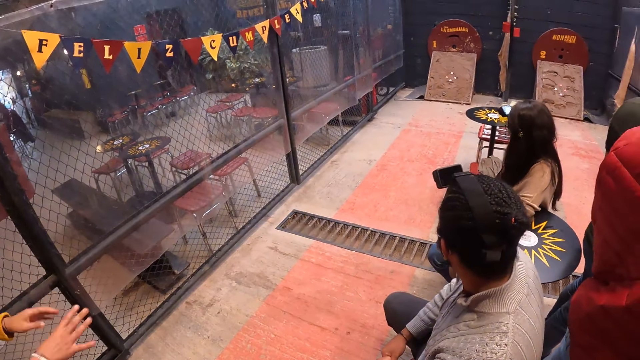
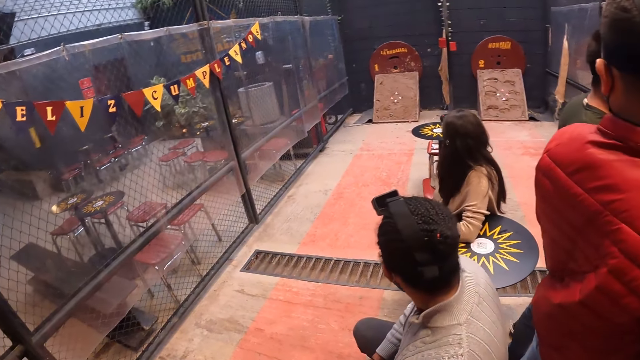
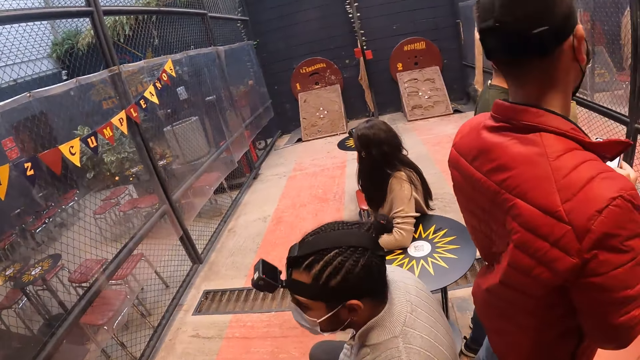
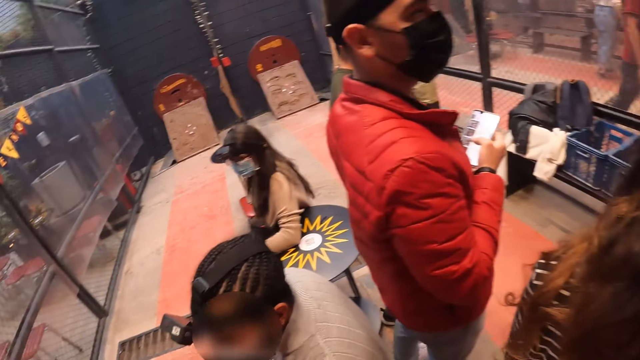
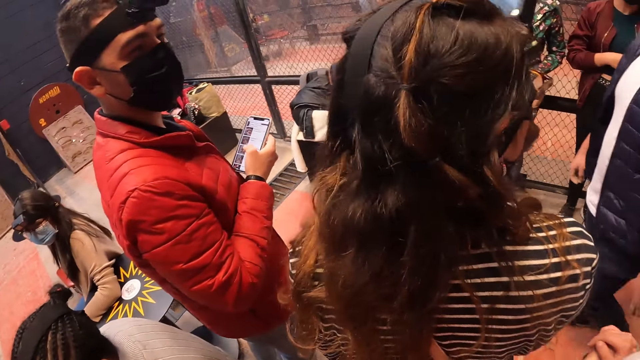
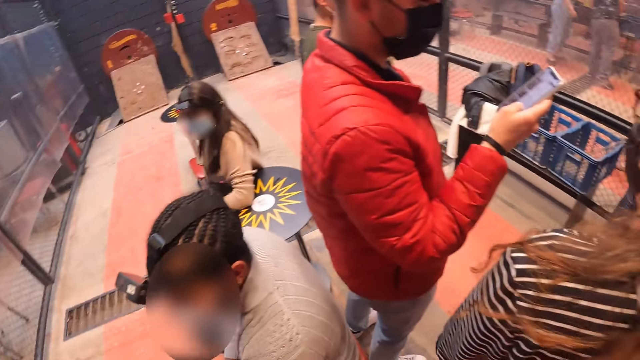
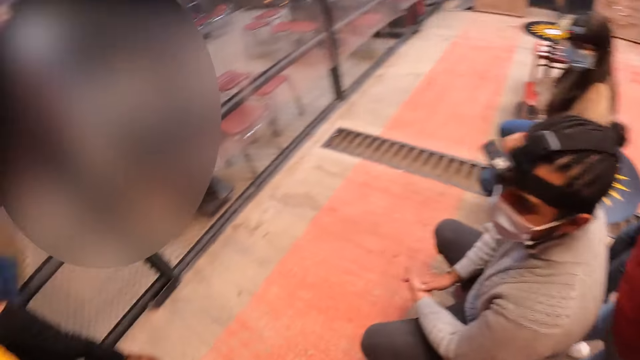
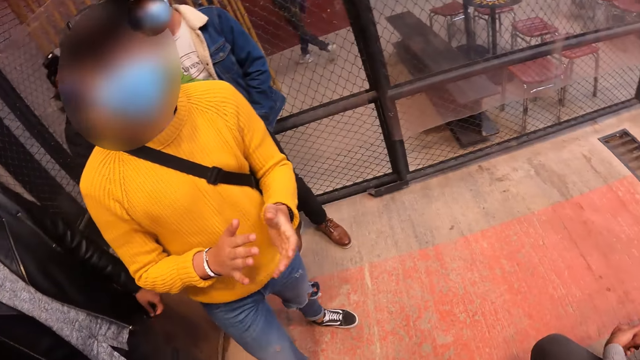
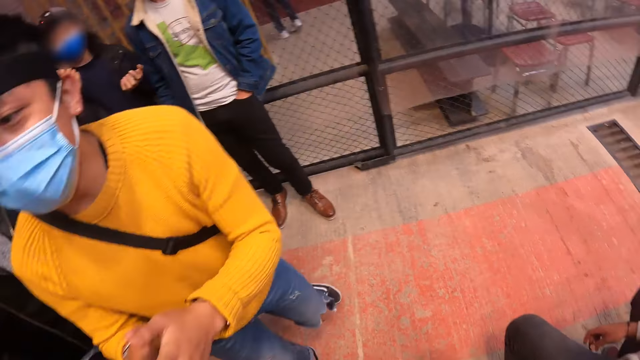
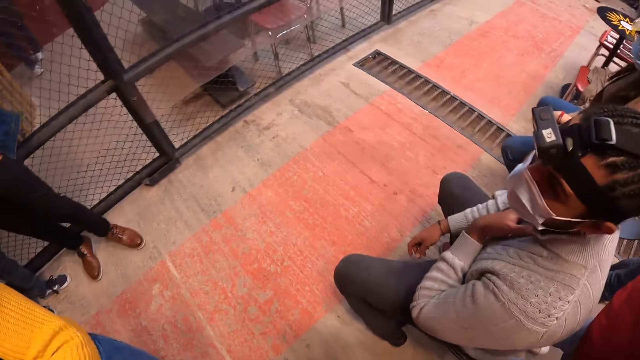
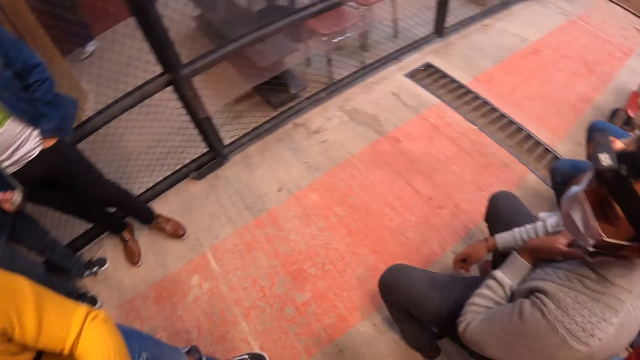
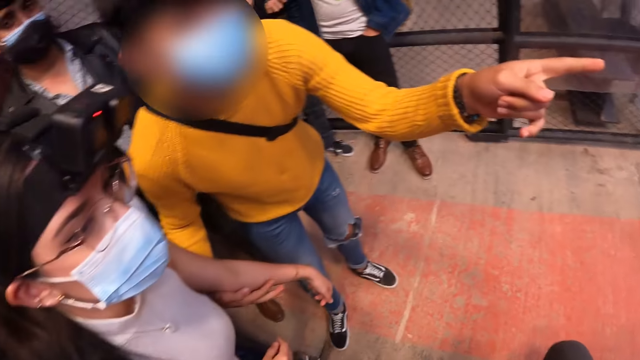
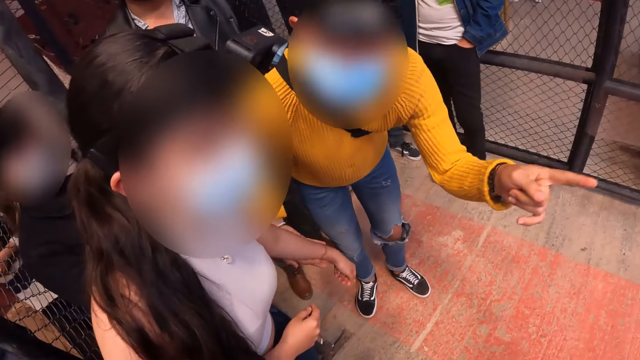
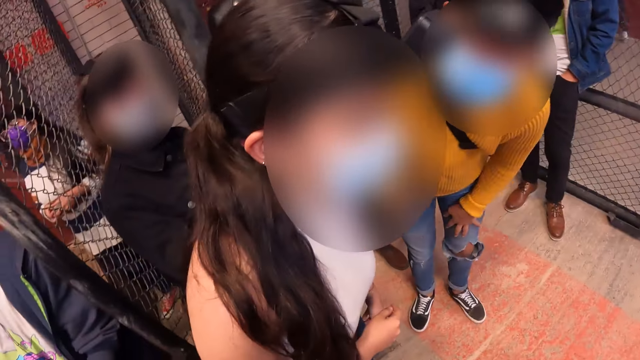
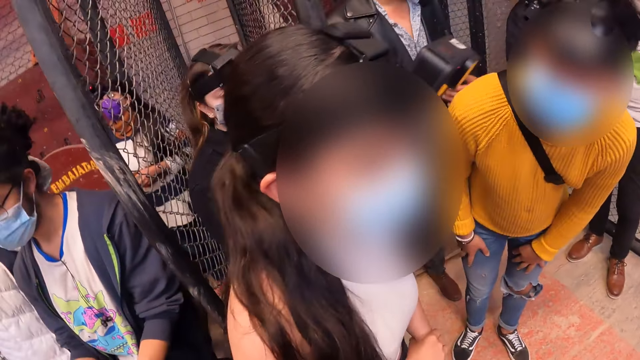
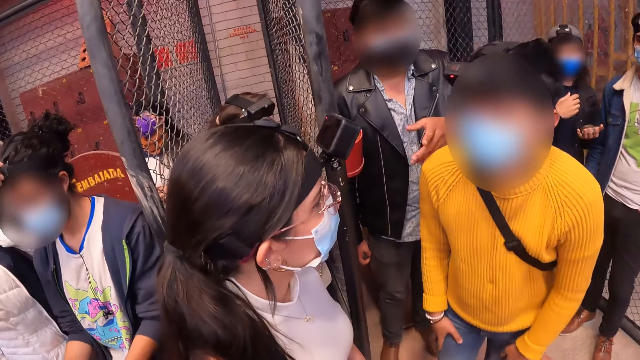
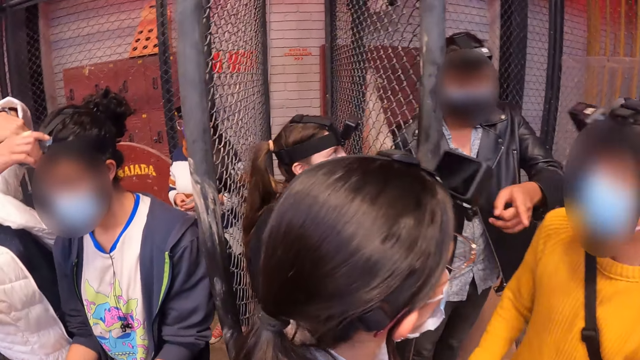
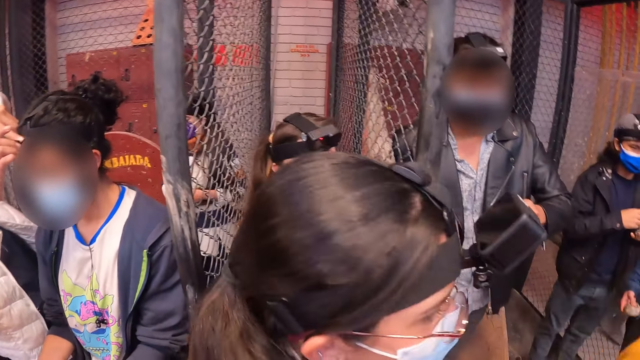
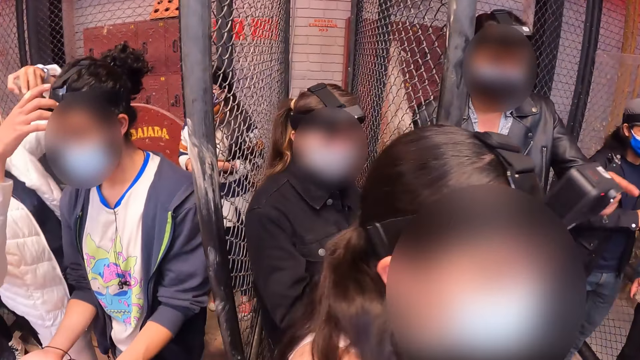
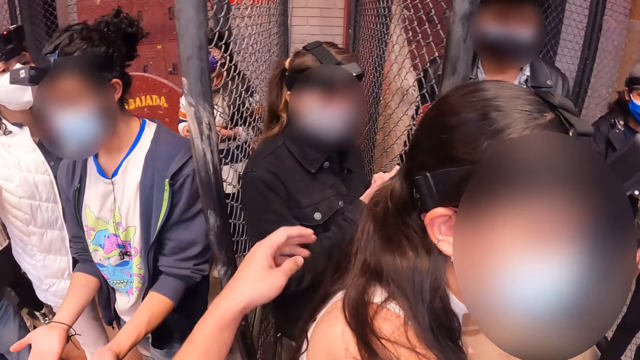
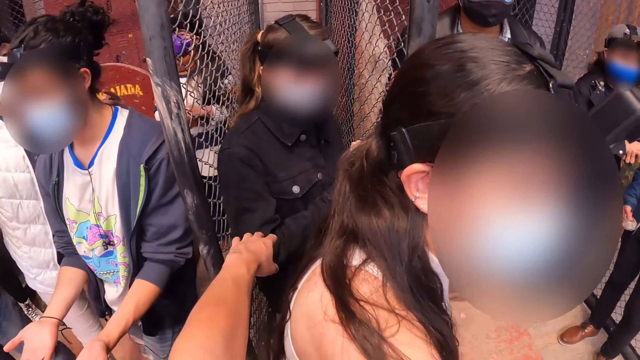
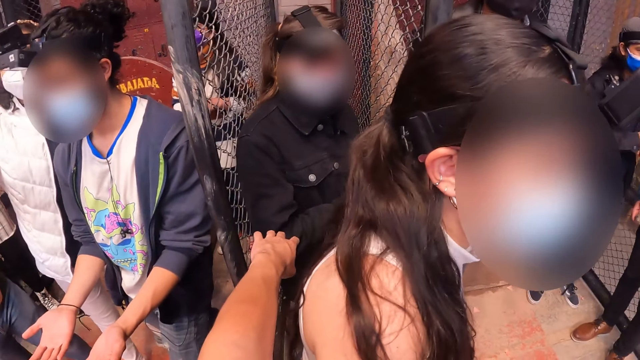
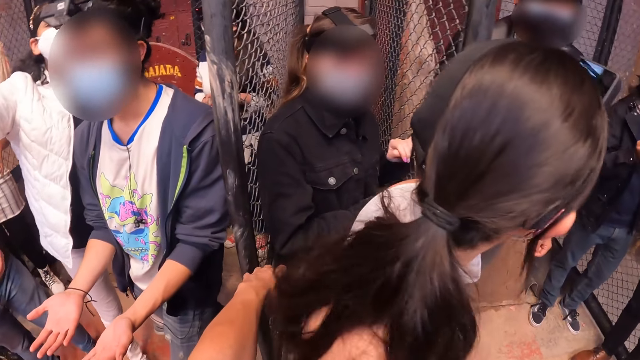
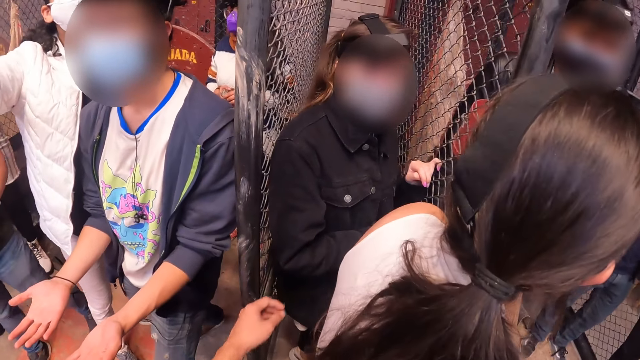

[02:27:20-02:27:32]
A man claps his hands. The man gestures at the target board with his left hand. Another man gestures with his left hand. The camera wearer stretches her left hand towards a woman.

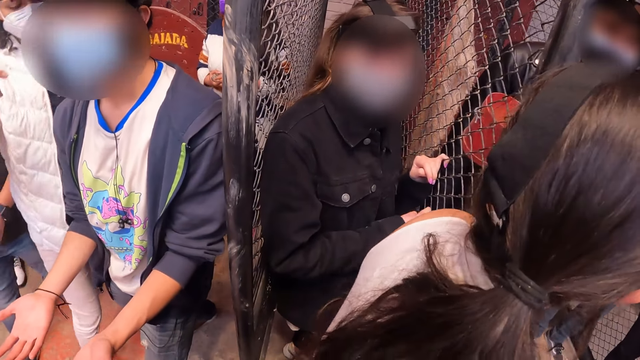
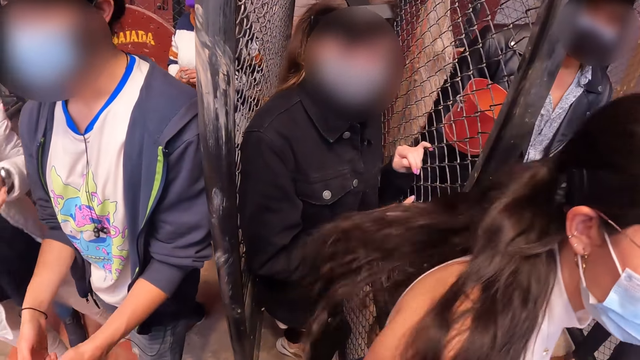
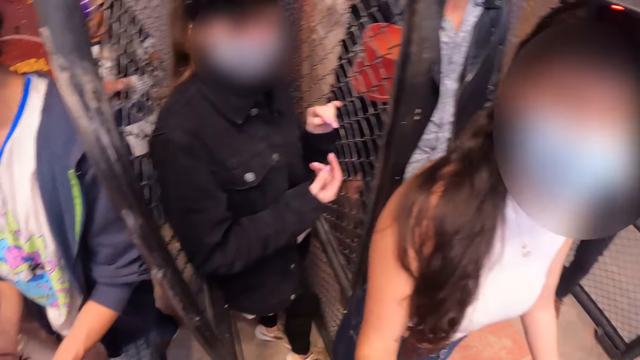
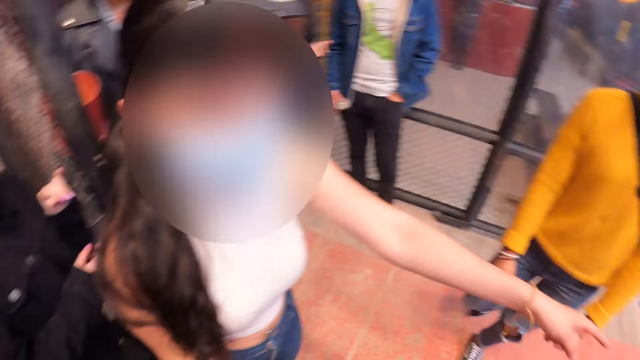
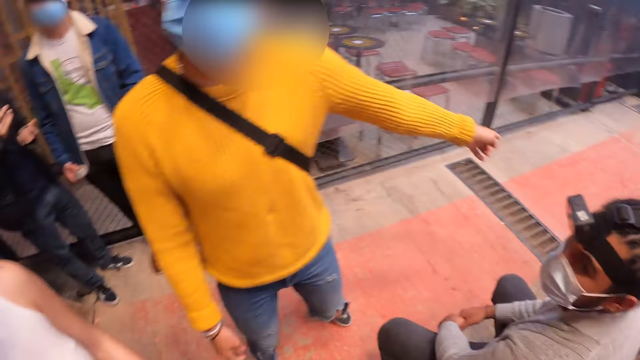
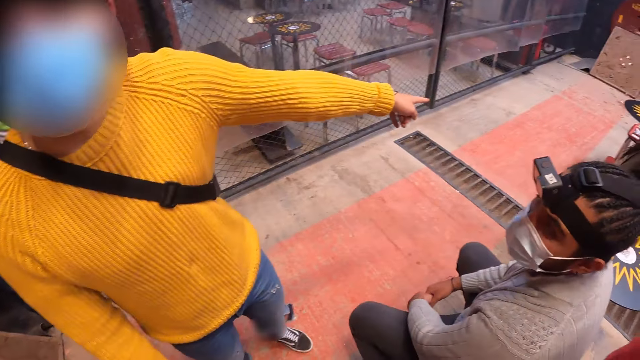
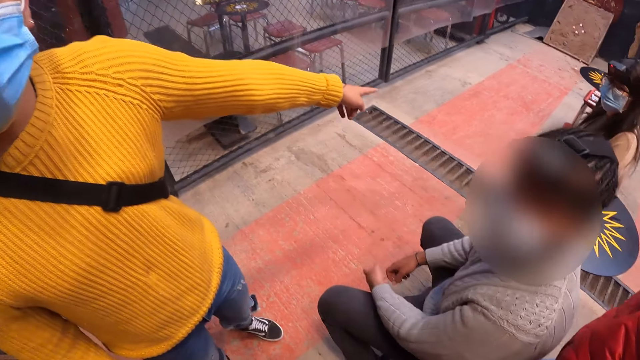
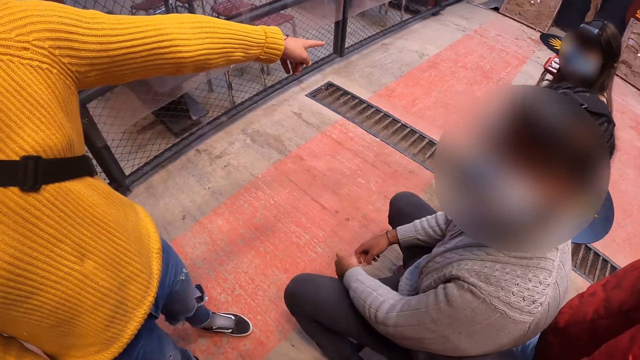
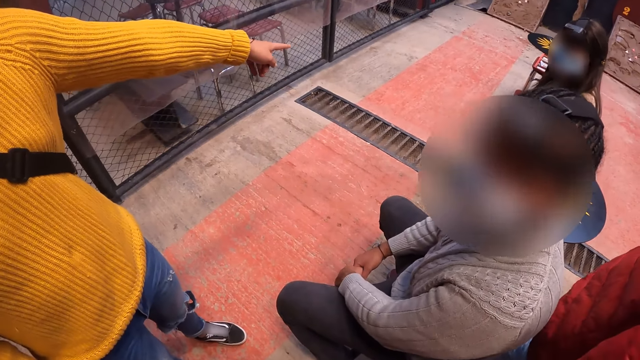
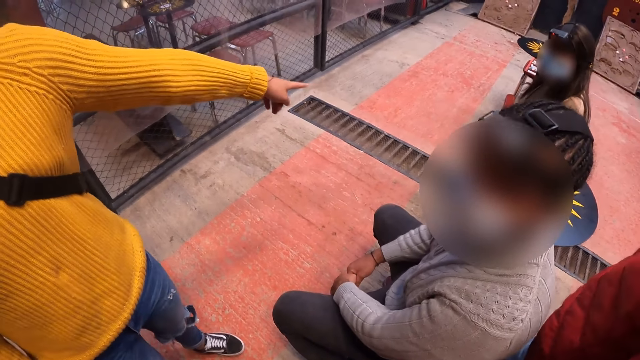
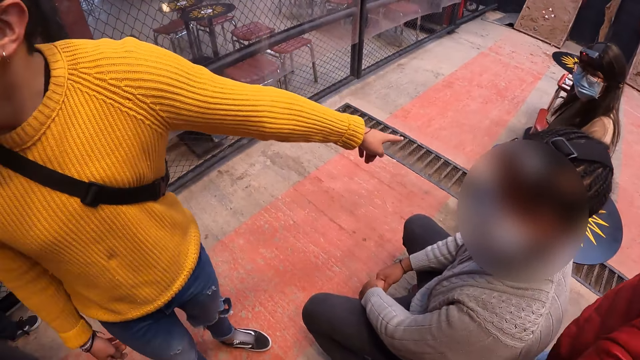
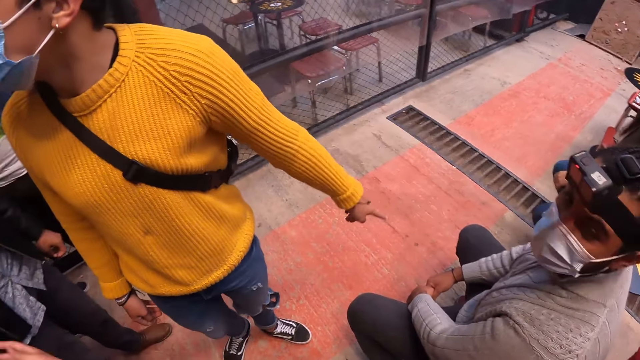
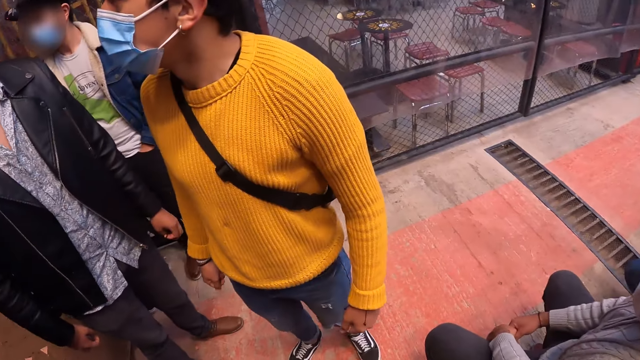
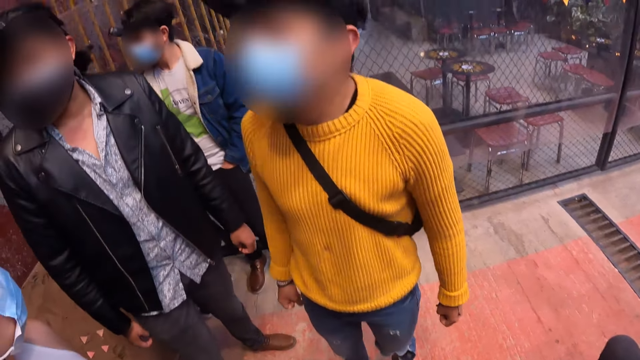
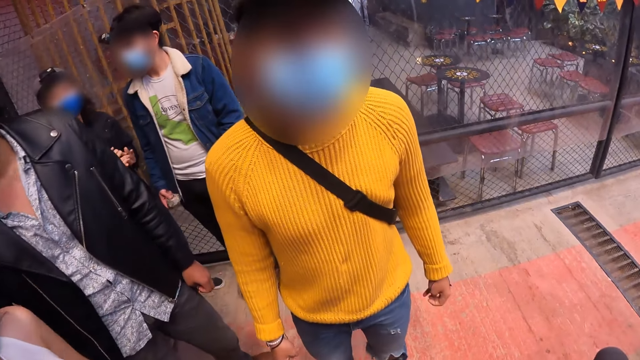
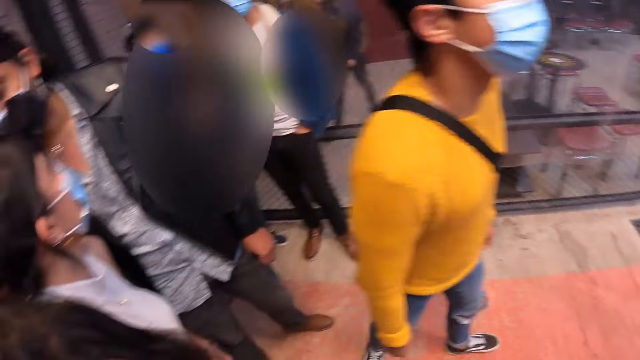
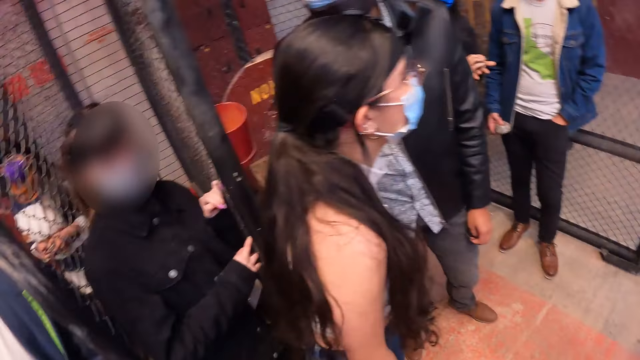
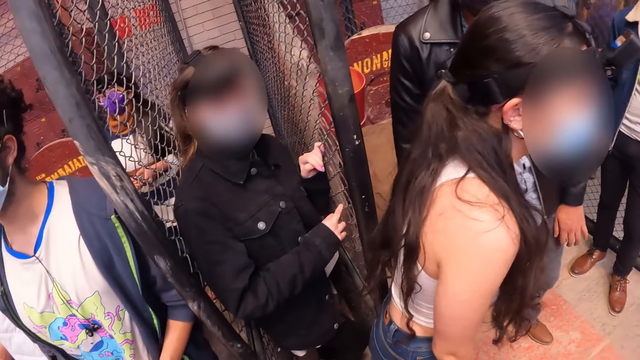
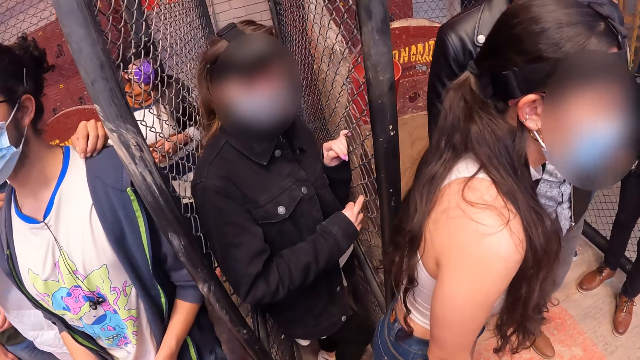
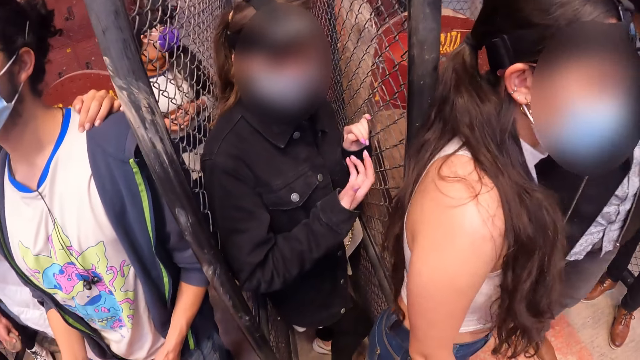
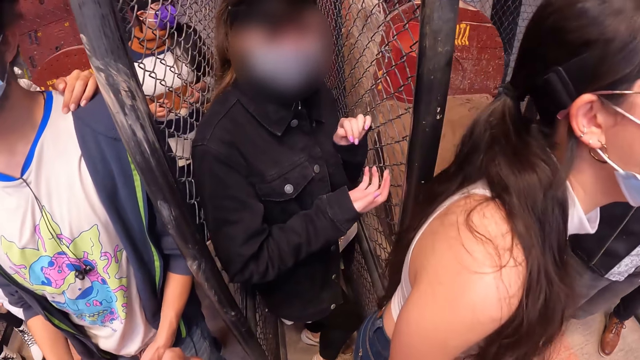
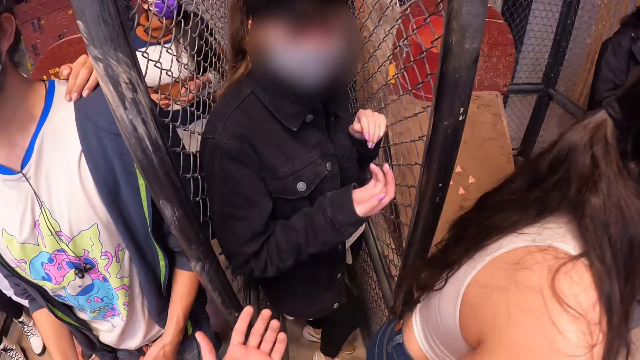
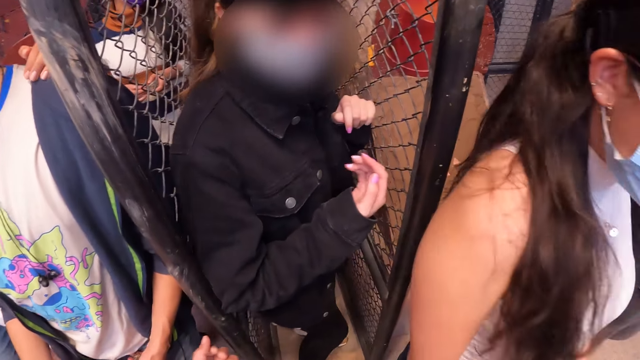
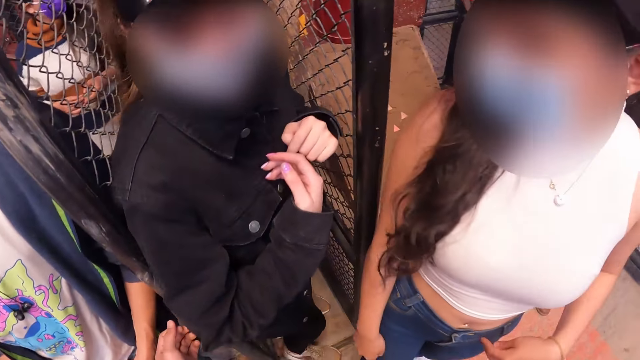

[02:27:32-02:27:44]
A woman points at the target board with her left hand. The camera wearer stares around. A man points at the target board with his left hand.
